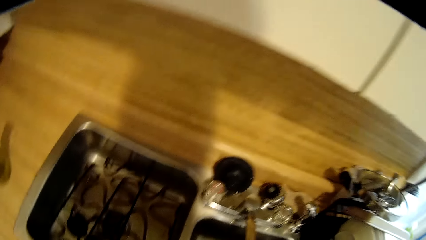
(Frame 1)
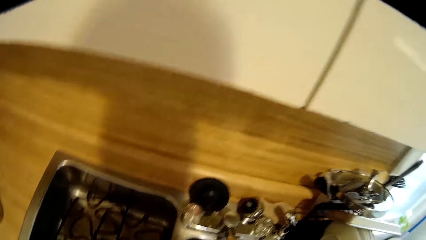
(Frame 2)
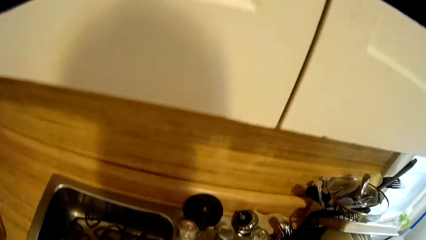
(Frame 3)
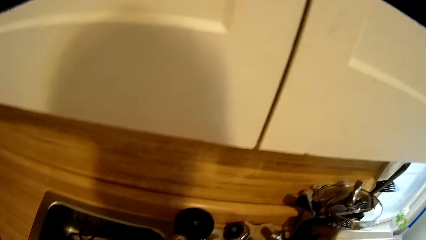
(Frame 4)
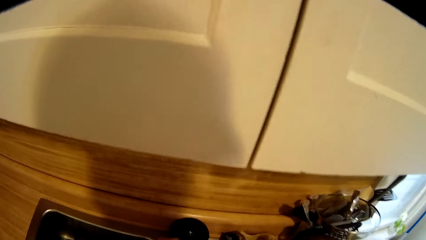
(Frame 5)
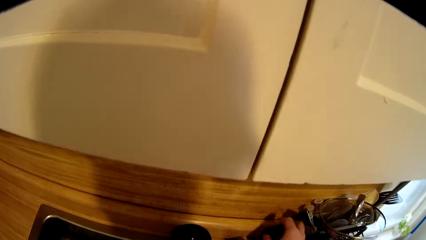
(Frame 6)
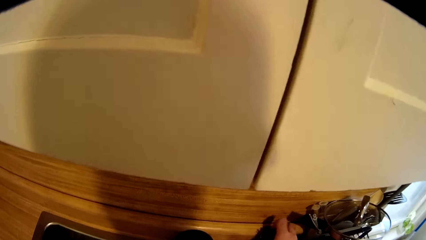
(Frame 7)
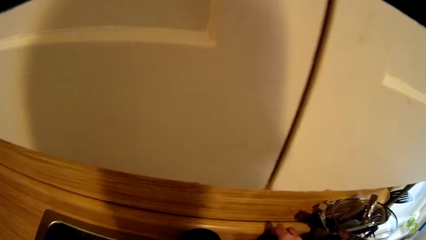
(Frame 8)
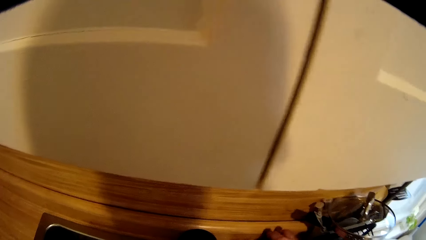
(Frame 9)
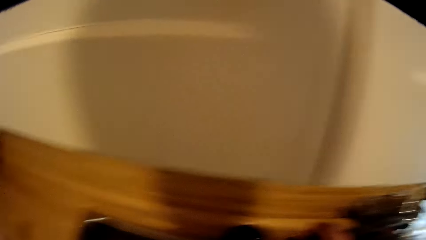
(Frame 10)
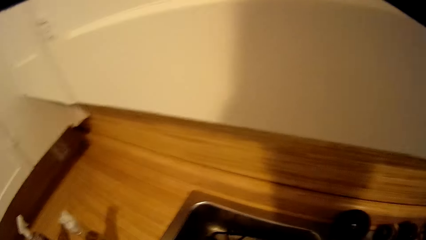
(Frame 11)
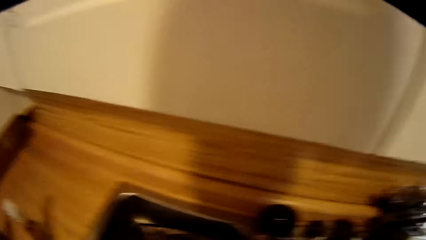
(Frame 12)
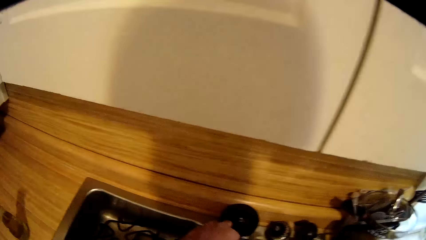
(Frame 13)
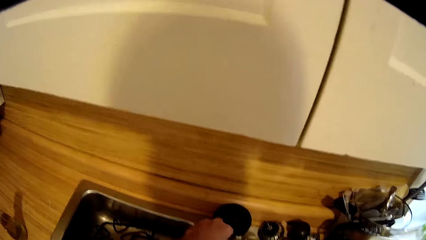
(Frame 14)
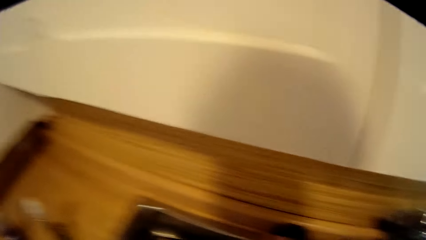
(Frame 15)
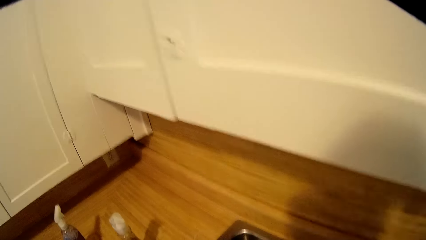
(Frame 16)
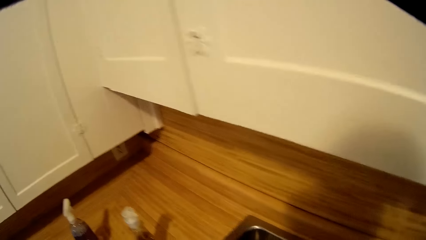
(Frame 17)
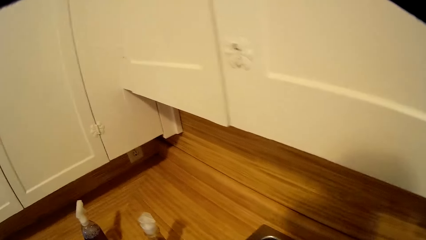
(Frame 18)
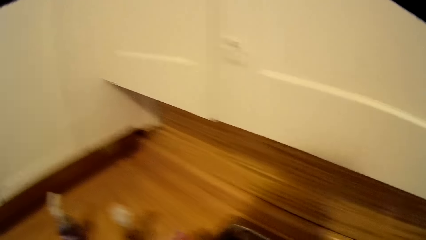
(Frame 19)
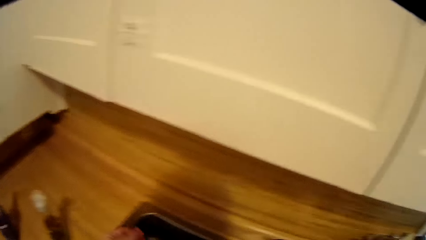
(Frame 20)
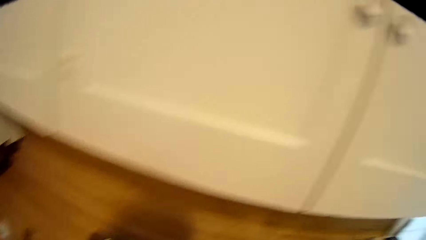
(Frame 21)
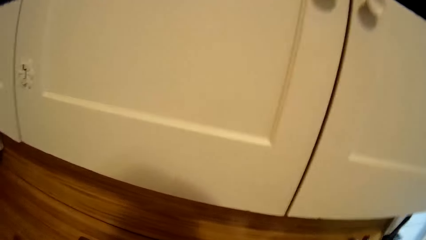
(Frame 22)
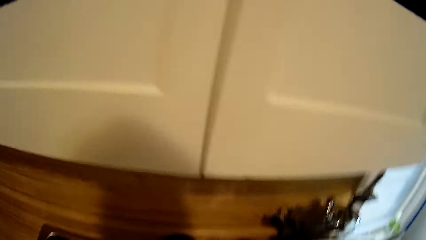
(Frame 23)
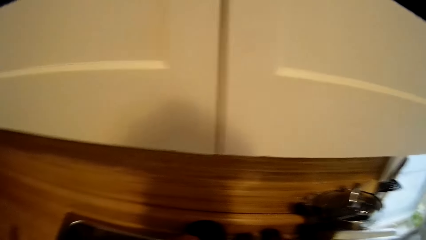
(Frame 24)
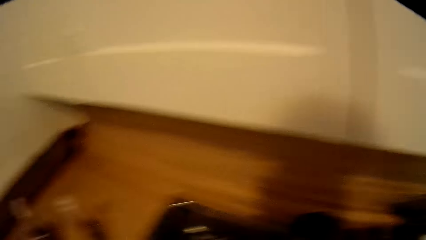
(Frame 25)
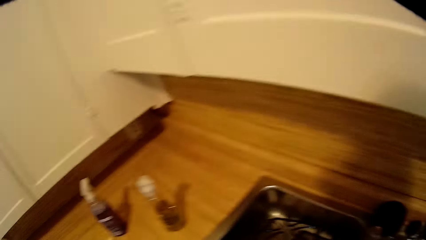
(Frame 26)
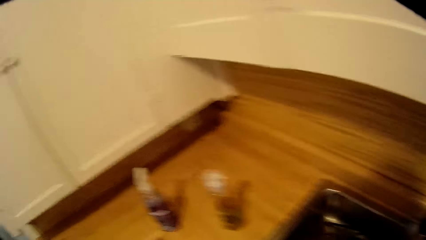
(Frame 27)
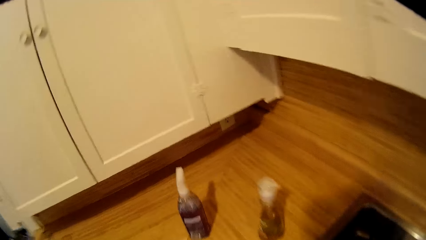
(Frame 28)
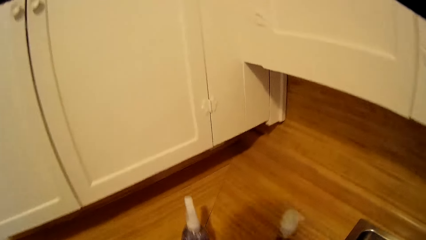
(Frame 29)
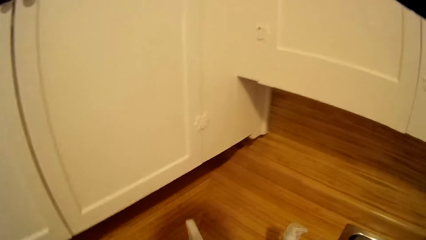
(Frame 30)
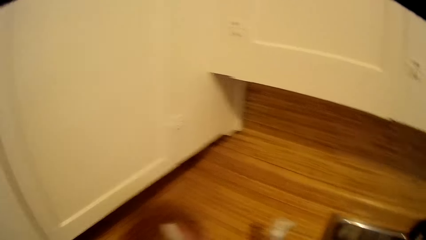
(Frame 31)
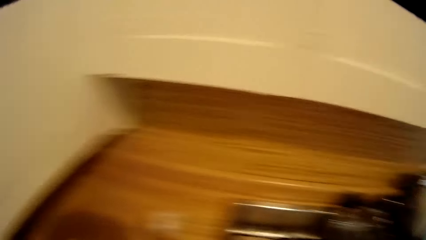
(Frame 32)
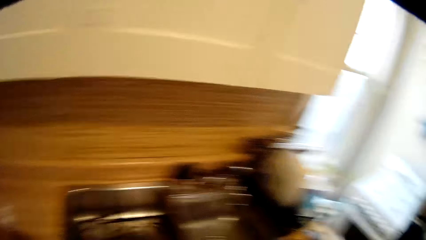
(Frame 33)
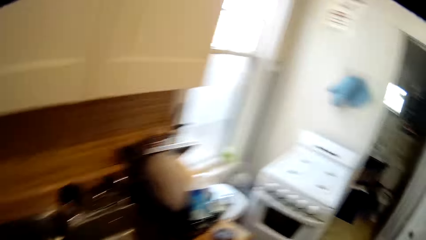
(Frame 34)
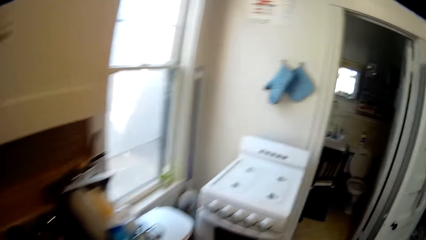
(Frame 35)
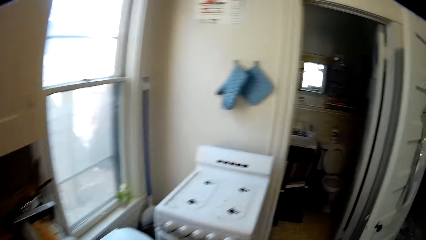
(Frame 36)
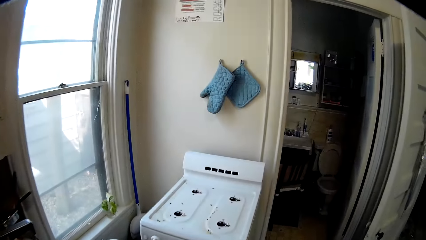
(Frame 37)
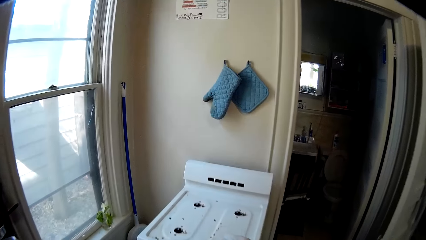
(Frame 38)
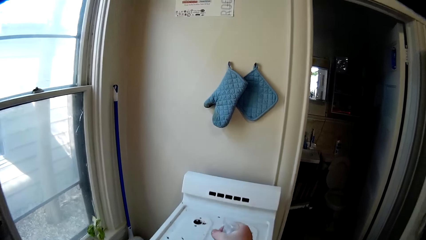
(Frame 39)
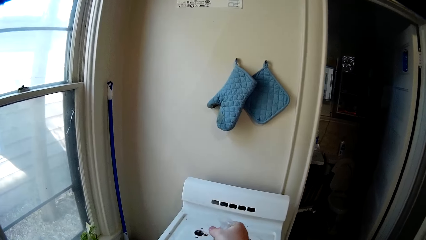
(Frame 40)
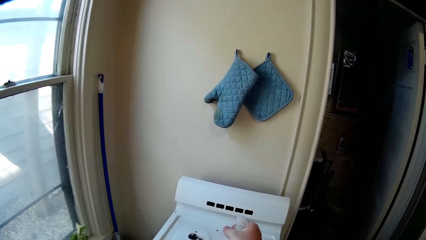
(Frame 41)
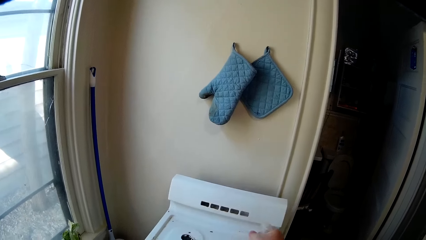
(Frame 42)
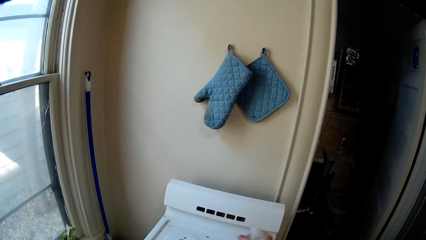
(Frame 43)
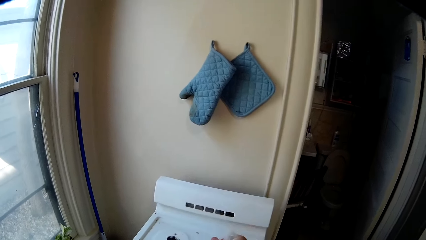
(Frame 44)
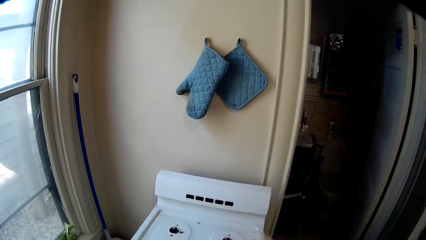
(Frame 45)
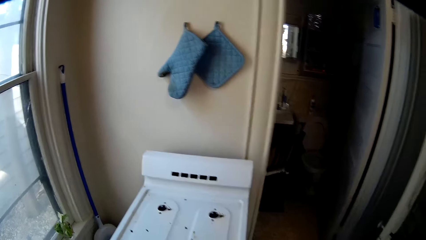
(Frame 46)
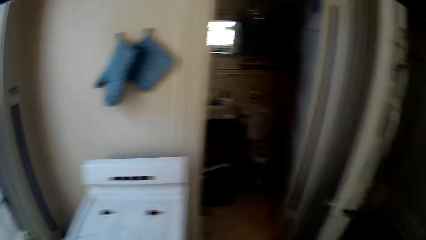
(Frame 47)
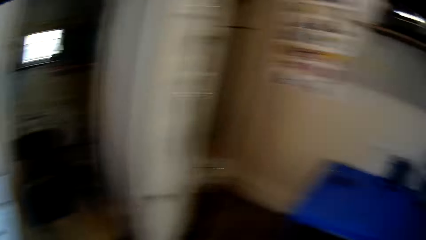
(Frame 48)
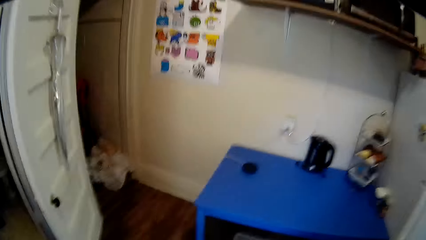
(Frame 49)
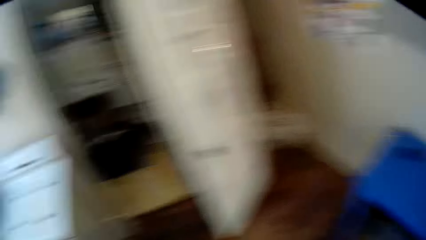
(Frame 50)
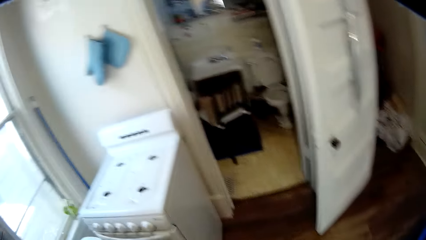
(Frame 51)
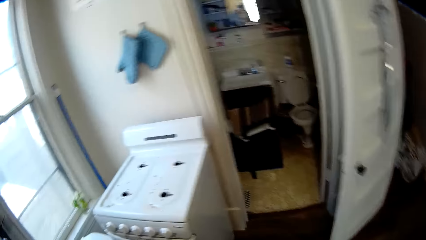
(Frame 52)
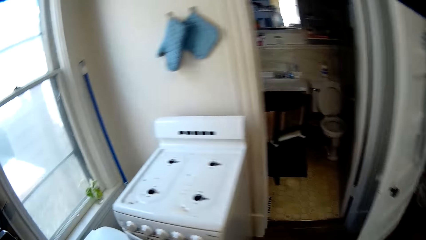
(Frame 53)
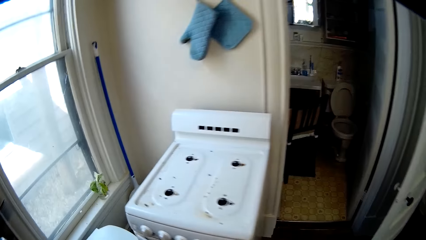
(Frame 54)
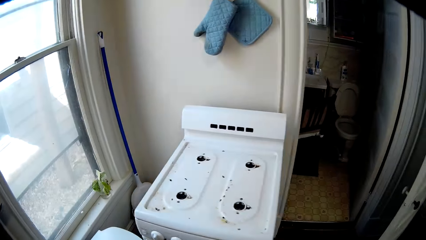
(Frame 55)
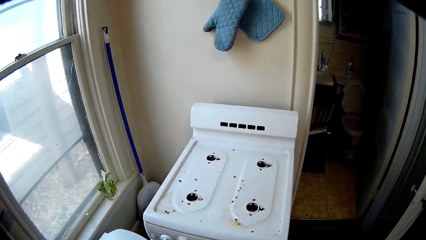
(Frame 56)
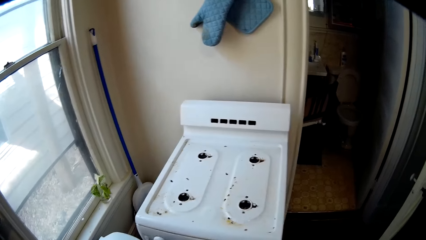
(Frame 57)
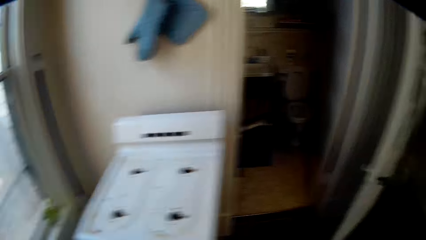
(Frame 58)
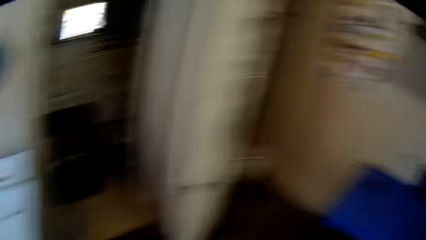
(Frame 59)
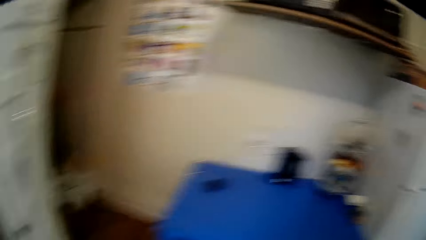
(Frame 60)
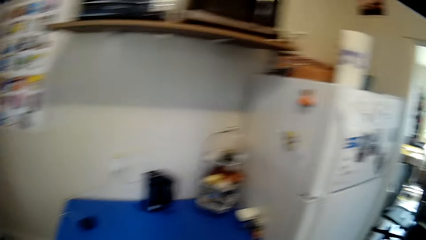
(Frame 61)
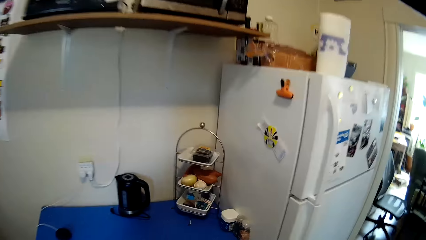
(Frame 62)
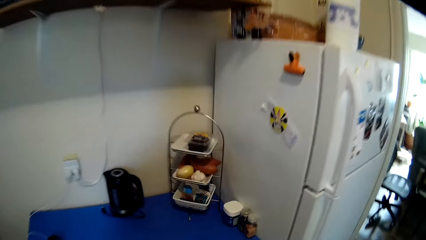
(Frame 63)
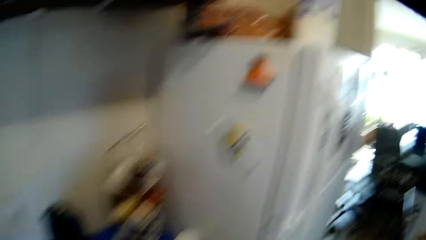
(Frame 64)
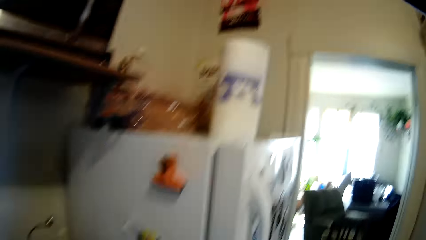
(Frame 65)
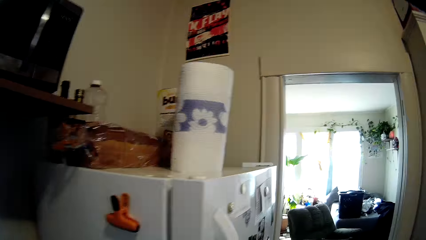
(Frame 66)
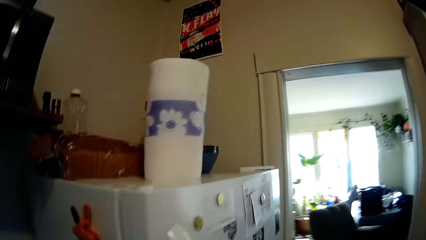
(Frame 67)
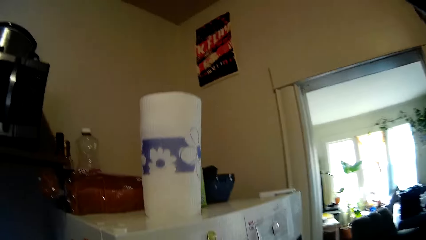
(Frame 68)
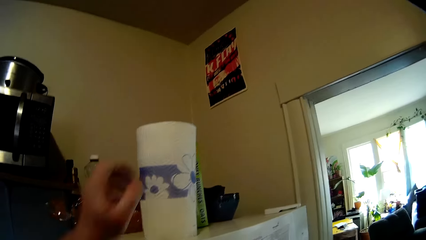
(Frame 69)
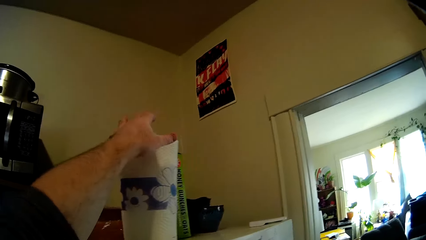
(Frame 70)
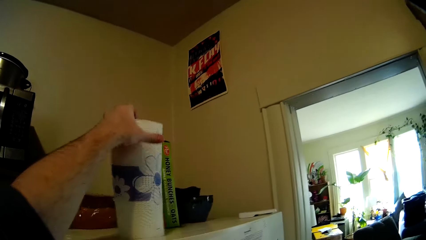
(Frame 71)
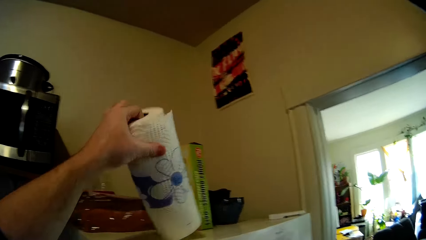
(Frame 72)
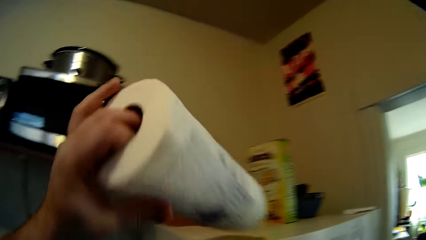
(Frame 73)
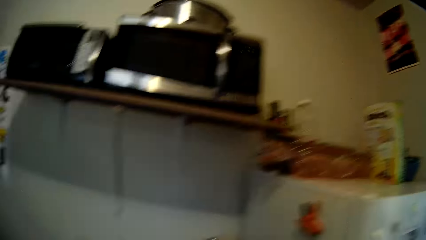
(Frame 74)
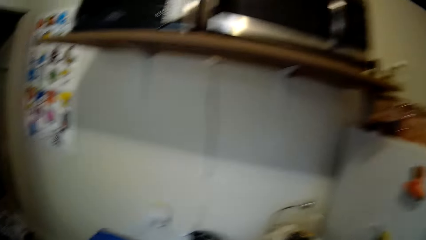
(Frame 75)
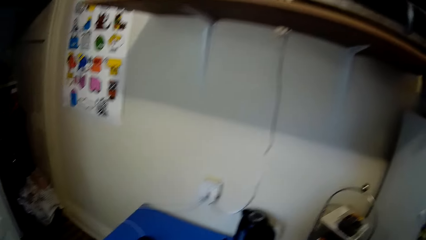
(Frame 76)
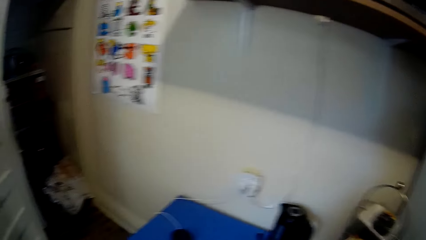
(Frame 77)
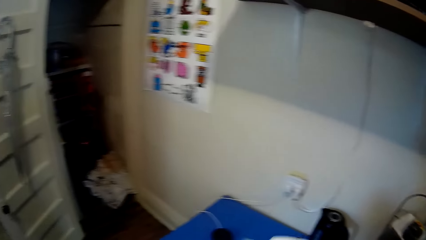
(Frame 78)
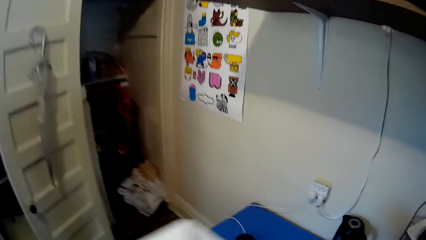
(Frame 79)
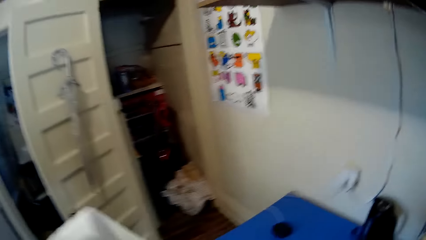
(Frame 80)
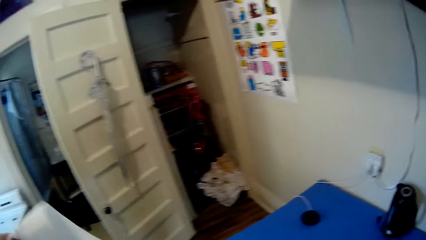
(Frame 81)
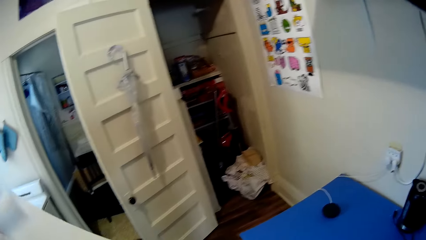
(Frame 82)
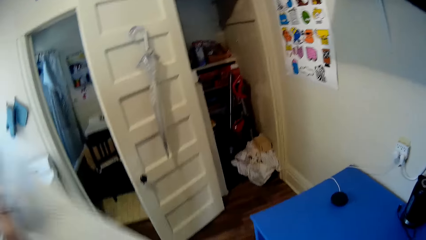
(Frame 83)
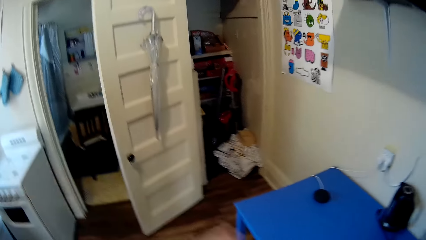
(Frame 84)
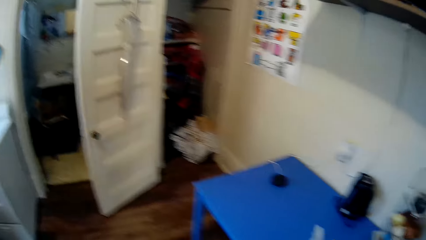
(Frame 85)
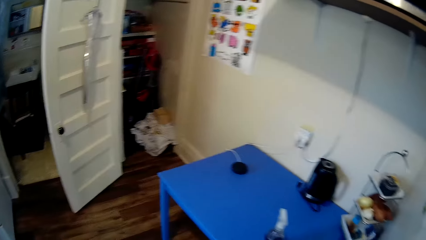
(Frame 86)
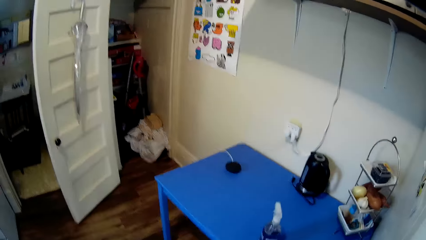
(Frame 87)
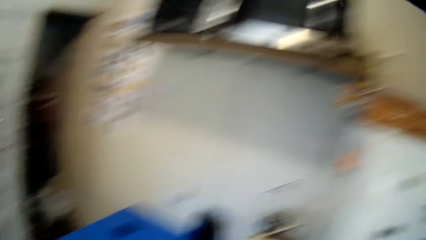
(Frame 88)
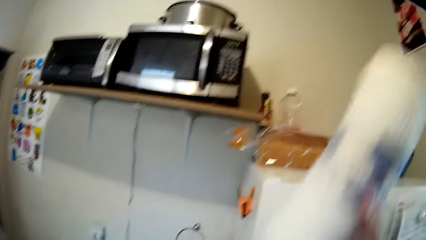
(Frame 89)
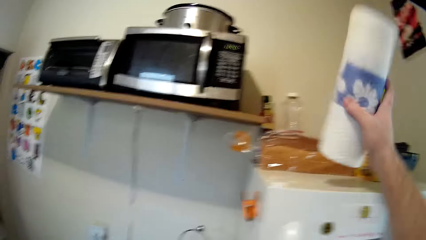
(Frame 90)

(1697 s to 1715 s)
The camera wearer puts down the washing brush. They close the water tap. They pick up a bottle of spray cleaning detergent. They spray the top of the gas cooker. They pick up a roll of tissue paper on top of the fridge. They cut off a piece of tissue paper.
